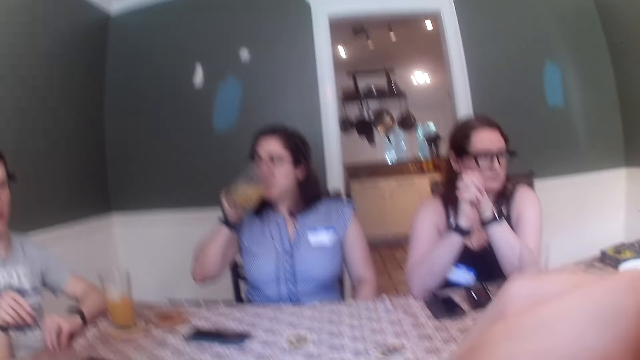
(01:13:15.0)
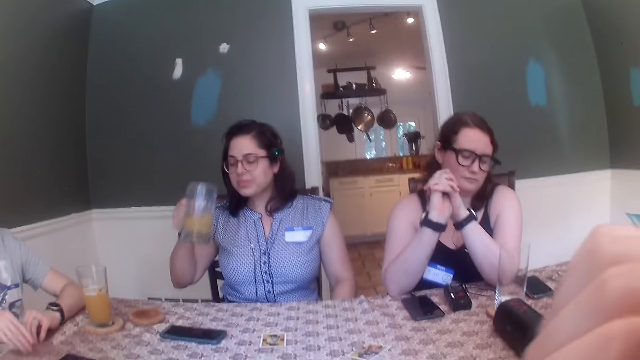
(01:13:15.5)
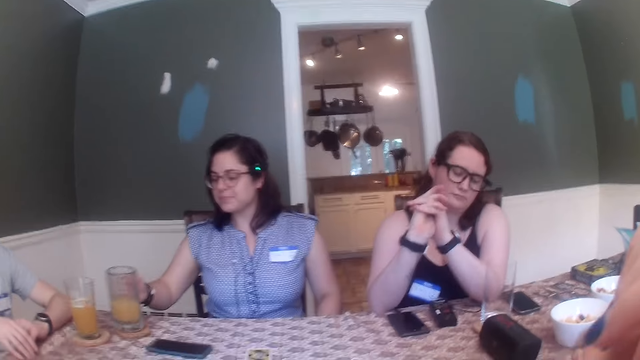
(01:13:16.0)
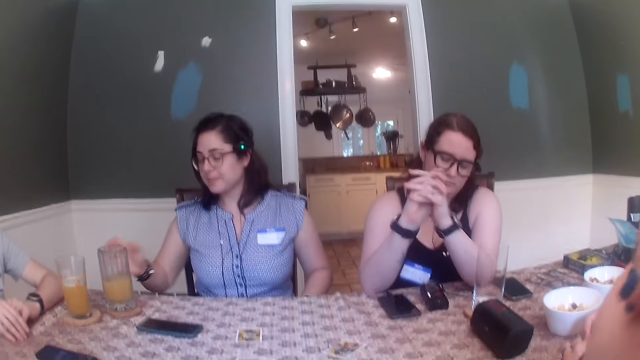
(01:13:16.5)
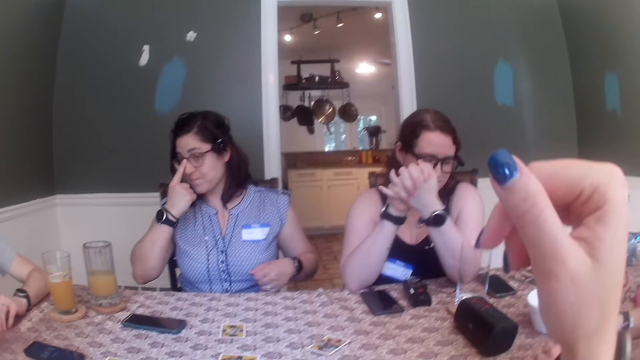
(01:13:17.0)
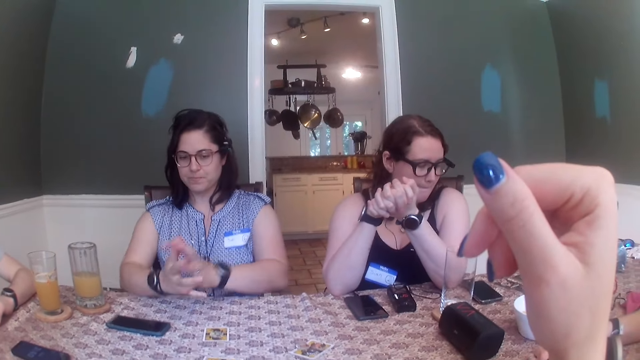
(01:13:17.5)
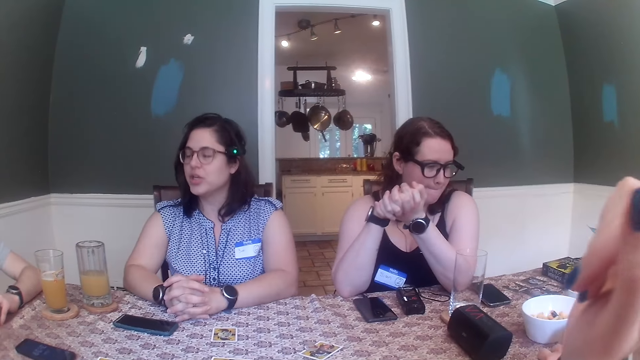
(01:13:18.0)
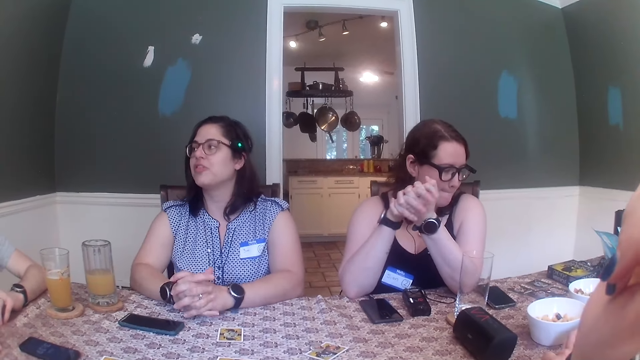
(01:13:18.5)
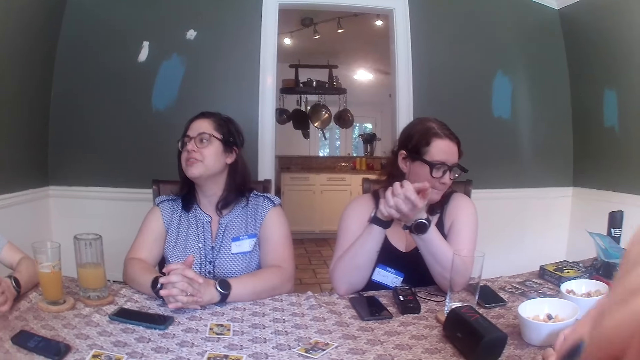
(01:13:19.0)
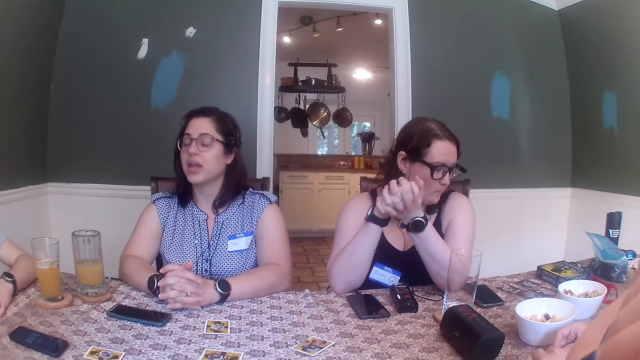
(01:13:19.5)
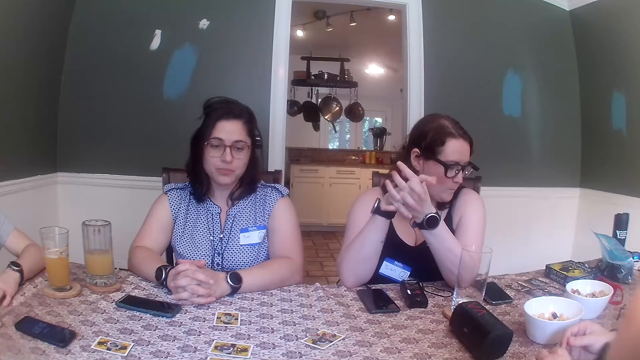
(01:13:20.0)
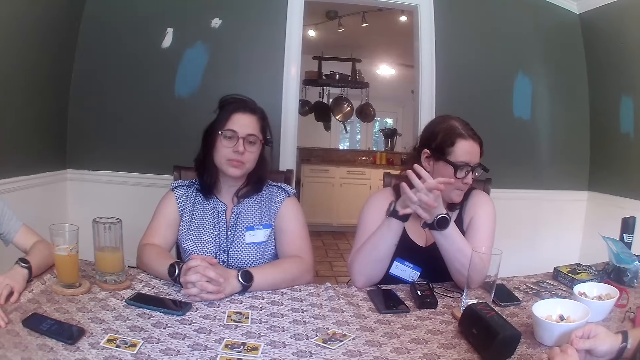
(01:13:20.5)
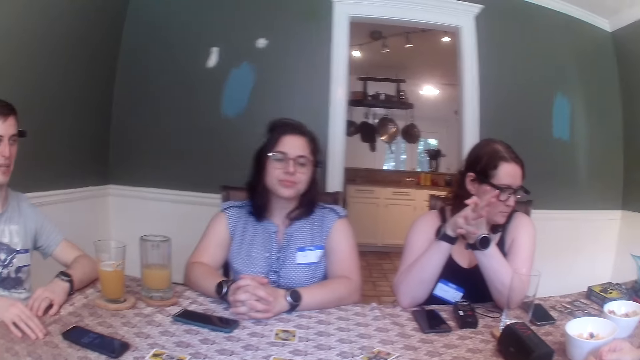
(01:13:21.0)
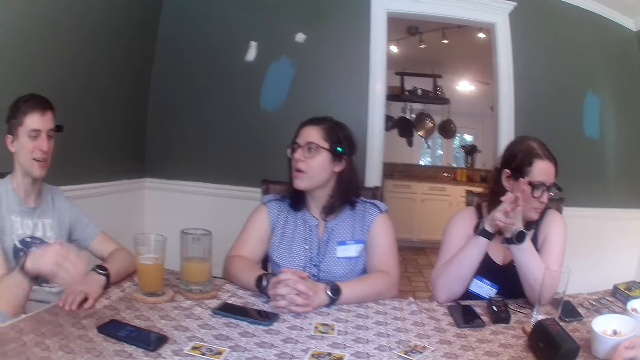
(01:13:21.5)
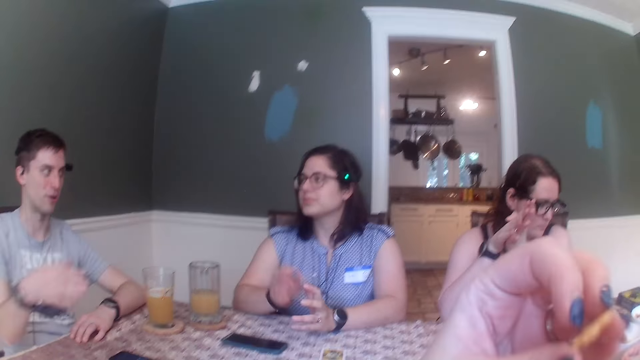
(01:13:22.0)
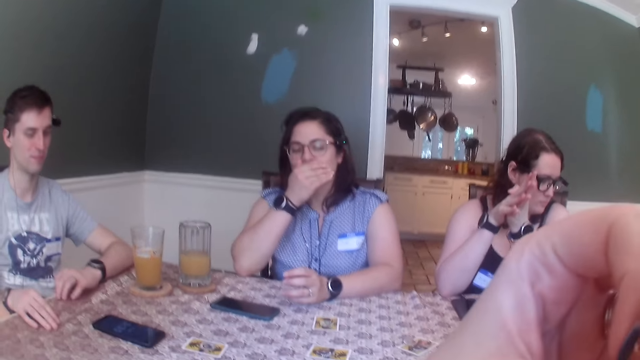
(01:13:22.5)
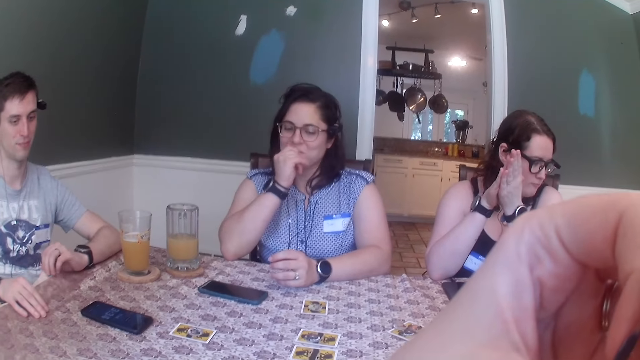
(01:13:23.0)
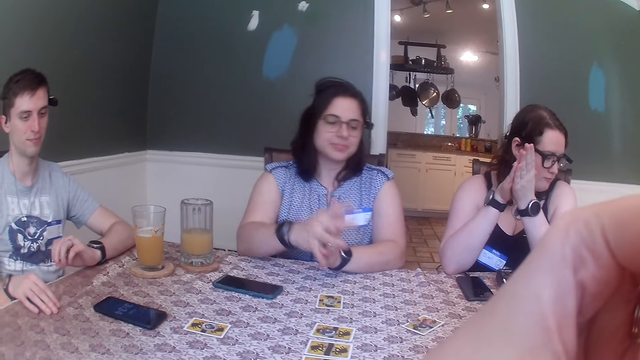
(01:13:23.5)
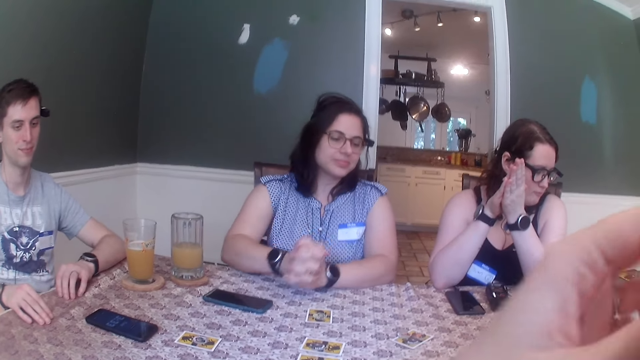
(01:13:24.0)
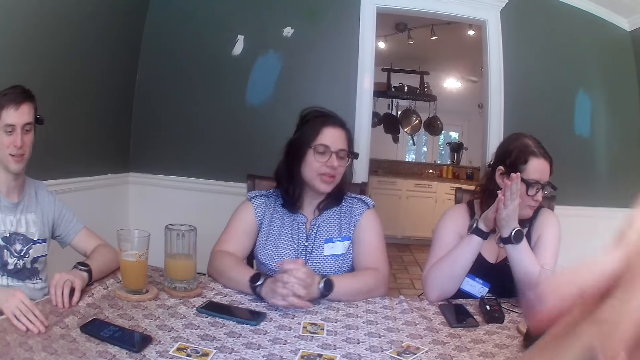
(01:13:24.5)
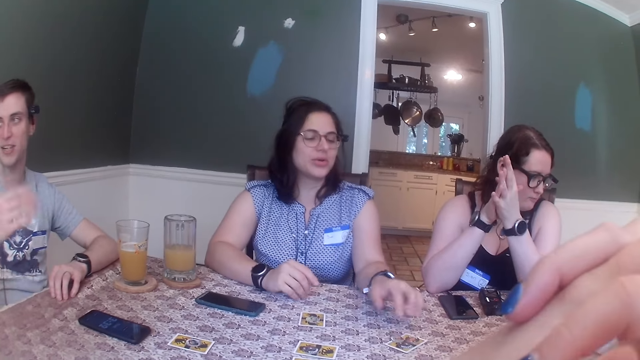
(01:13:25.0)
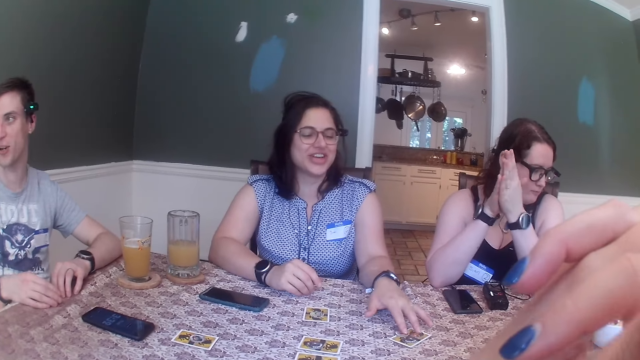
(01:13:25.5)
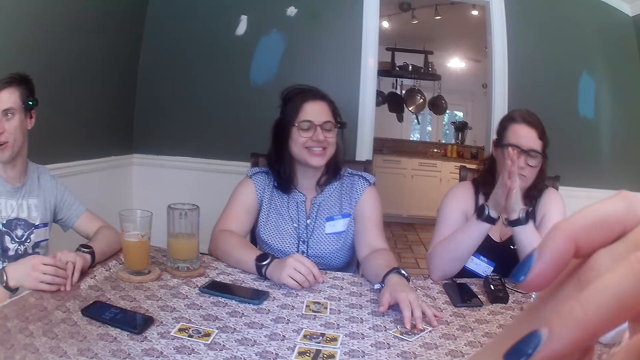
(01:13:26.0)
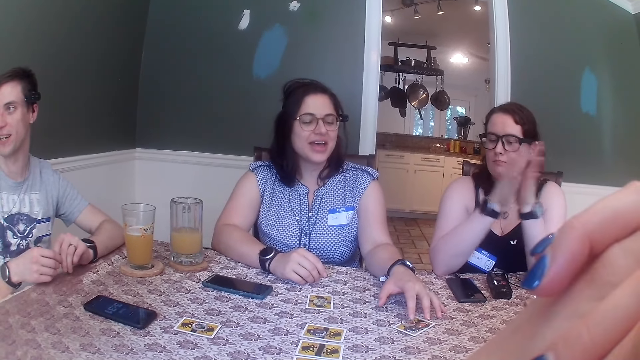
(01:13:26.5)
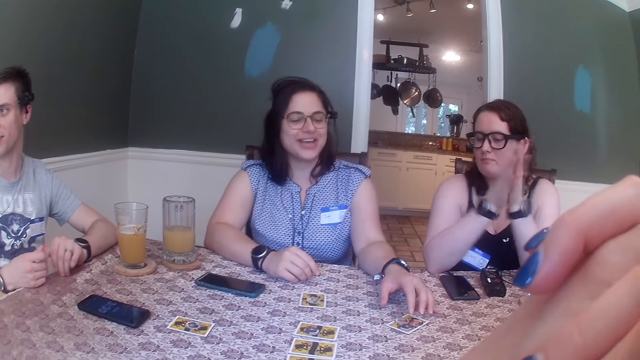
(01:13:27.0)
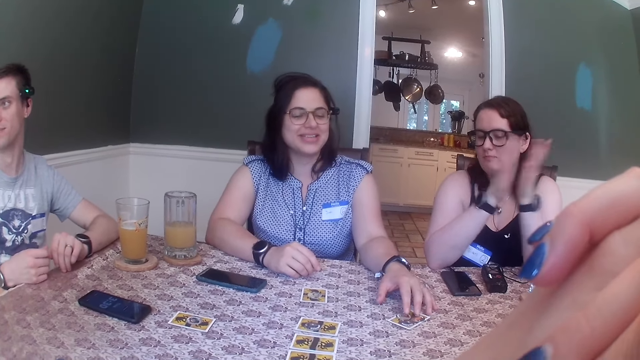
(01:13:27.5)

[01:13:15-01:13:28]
A woman drinks juice. The woman places the glass cup on the coaster on the table with her right hand. The woman touches the pair of glasses on her face with her right hand. The woman drops her hands on the table. The woman cleans her mouth with her right hand. The woman clasps both her hands. The camera wearer puts her hands together. The woman touches the card coin with her left hand. Another woman claps her hands together.

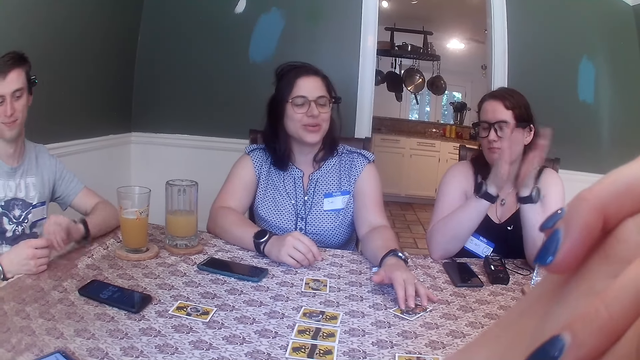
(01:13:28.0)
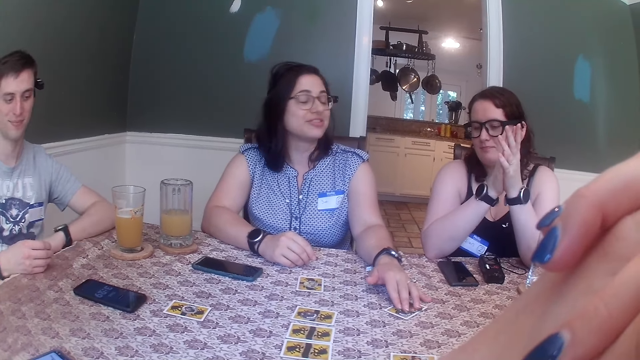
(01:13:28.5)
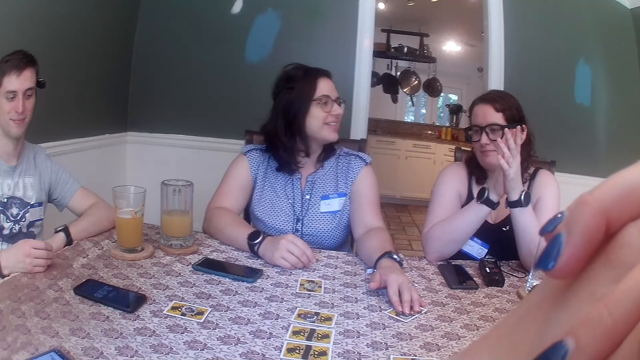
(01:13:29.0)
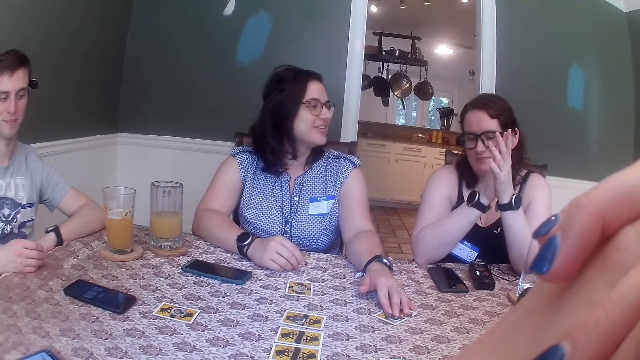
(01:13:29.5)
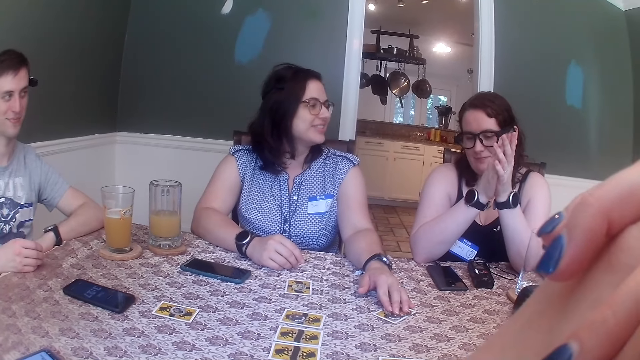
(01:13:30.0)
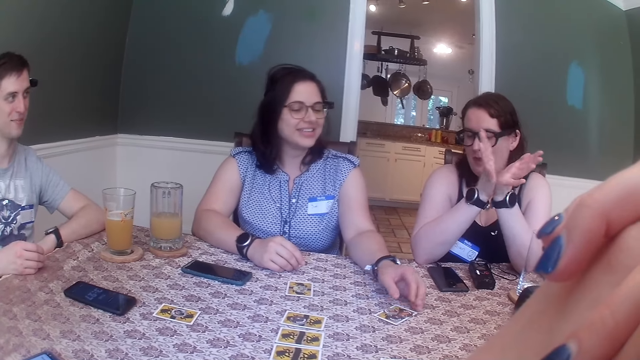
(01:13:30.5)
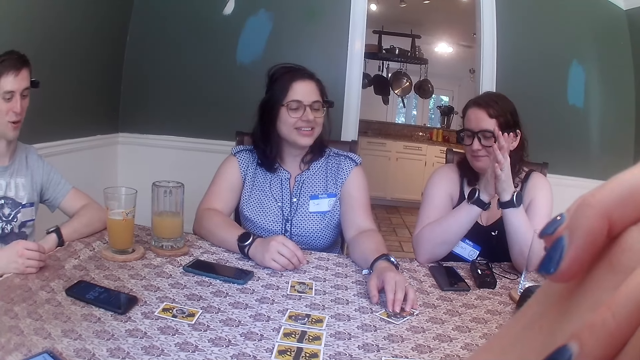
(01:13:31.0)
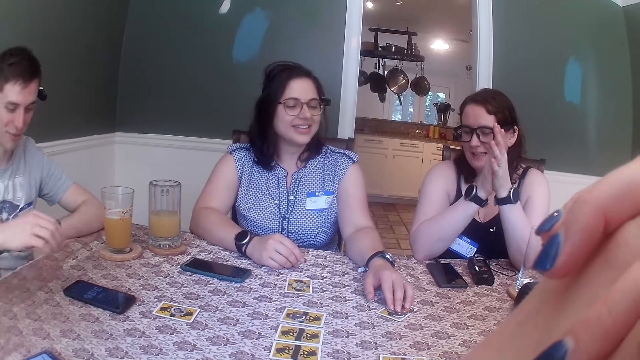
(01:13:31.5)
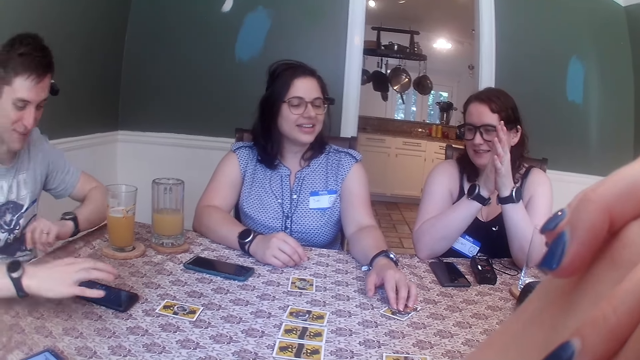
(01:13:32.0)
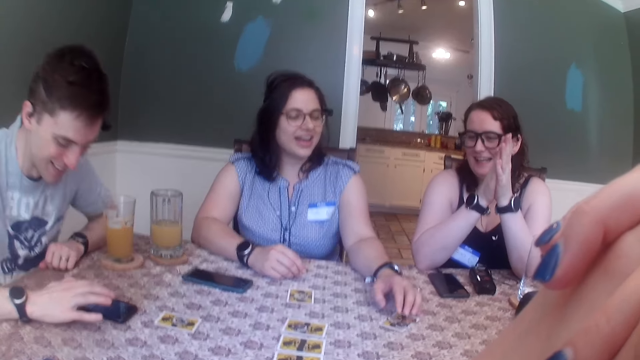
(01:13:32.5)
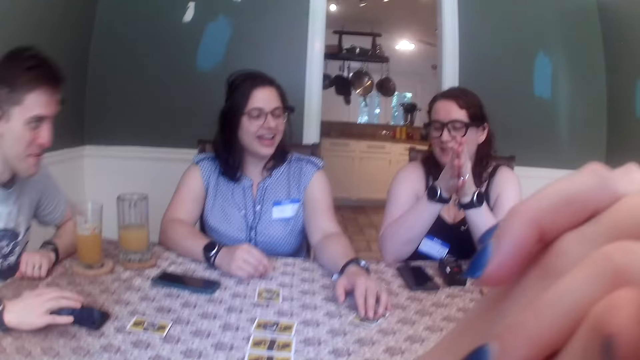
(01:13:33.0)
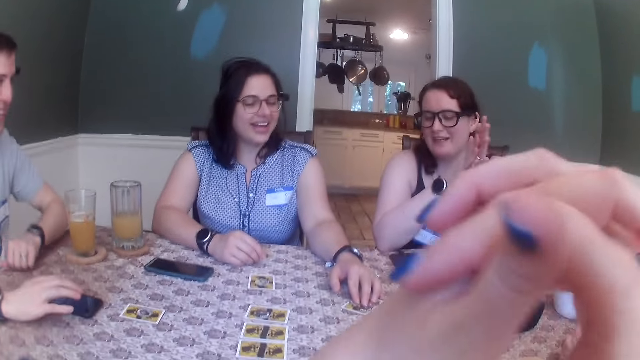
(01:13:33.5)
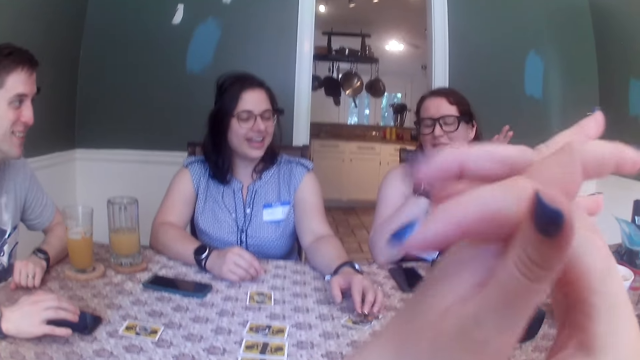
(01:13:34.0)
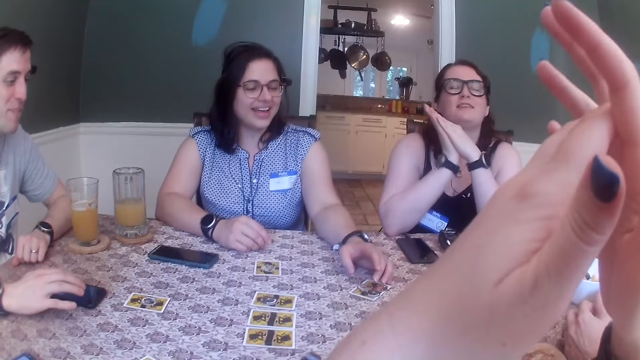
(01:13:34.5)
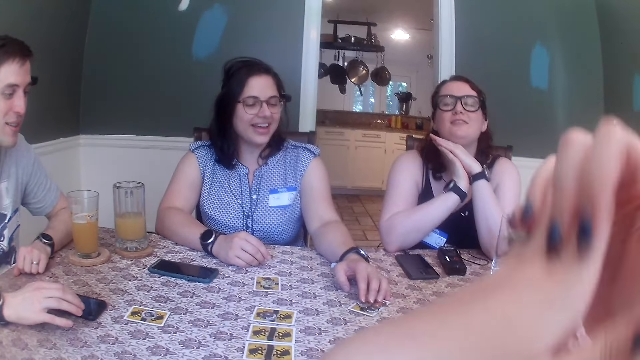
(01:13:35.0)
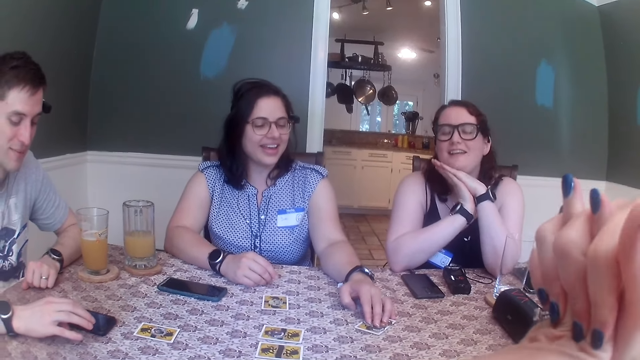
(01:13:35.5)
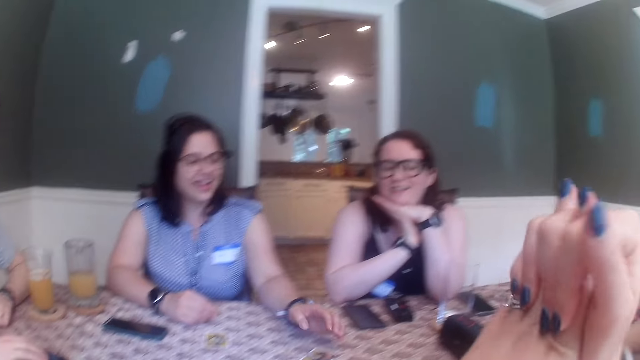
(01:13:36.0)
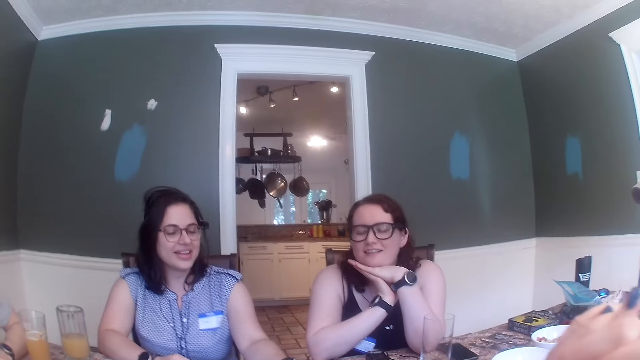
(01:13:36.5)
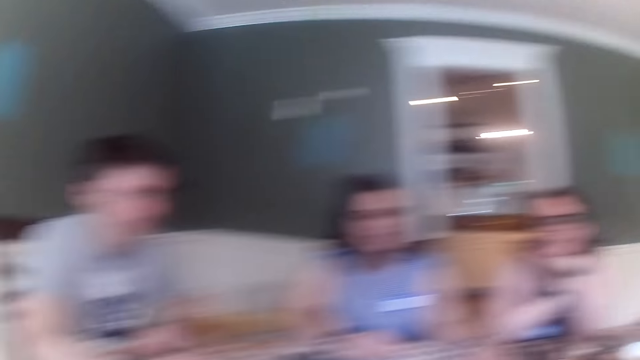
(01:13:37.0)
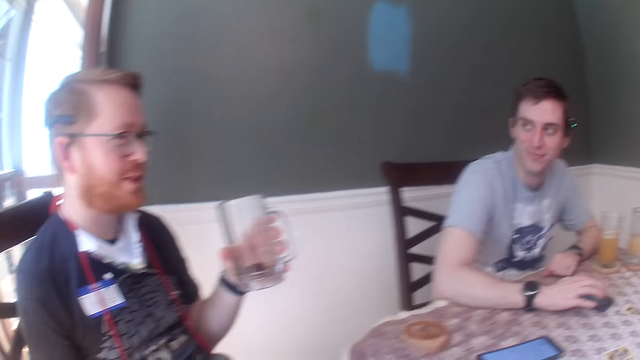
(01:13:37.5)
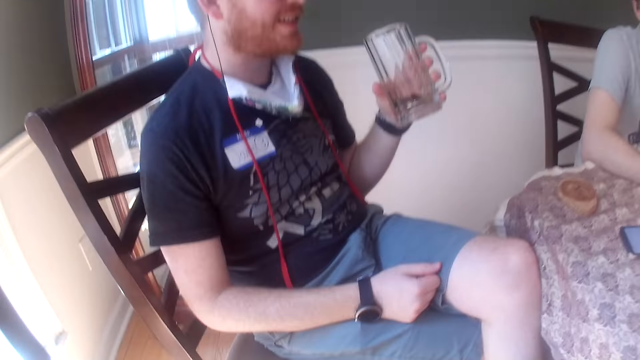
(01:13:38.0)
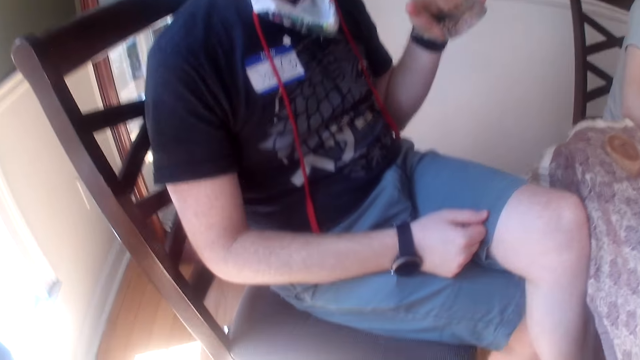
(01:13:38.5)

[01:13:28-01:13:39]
A woman touches a card. A man presses the phone with his right hand. Another man holds the cup with his left hand.
